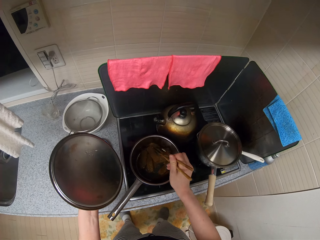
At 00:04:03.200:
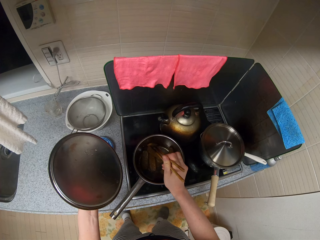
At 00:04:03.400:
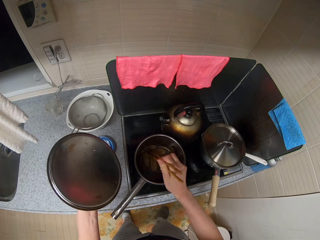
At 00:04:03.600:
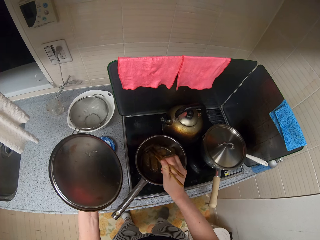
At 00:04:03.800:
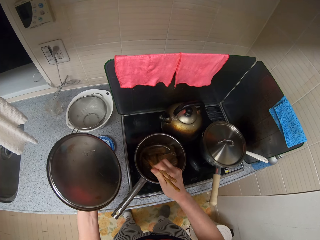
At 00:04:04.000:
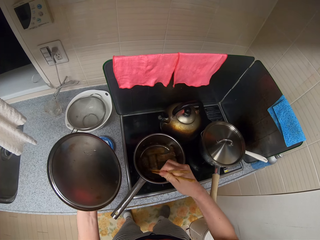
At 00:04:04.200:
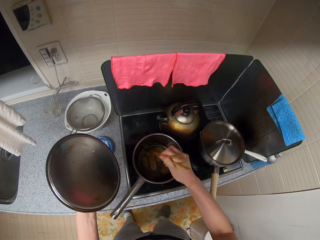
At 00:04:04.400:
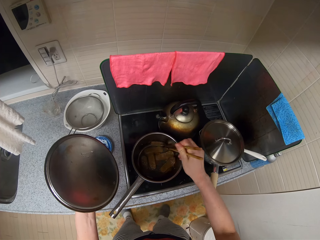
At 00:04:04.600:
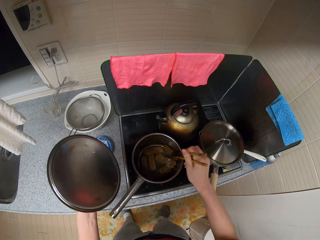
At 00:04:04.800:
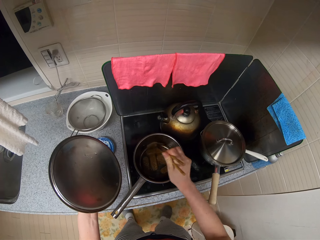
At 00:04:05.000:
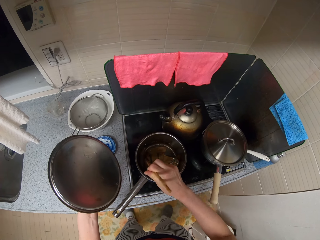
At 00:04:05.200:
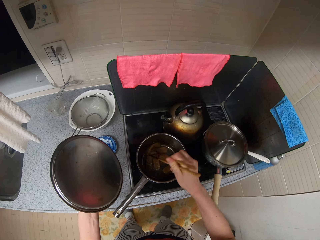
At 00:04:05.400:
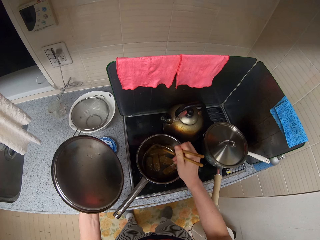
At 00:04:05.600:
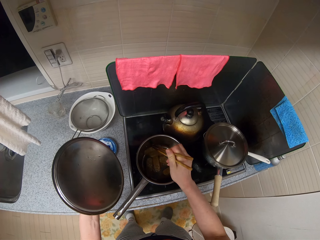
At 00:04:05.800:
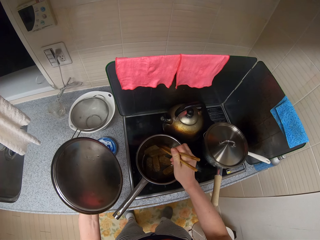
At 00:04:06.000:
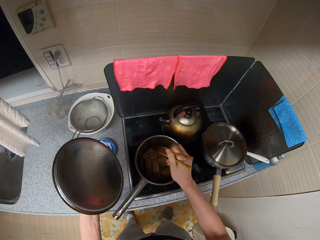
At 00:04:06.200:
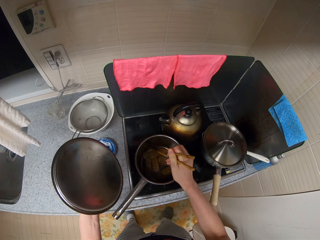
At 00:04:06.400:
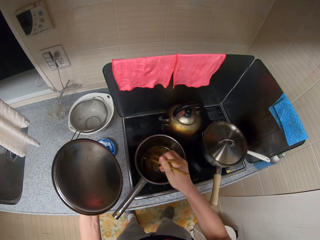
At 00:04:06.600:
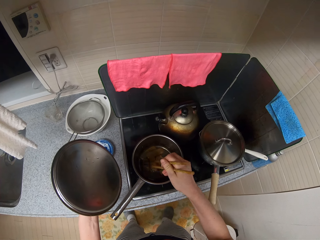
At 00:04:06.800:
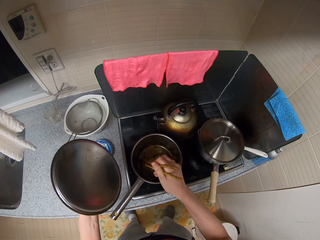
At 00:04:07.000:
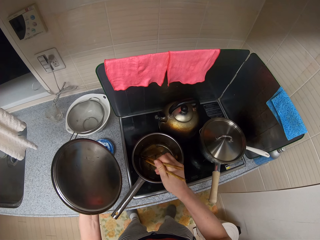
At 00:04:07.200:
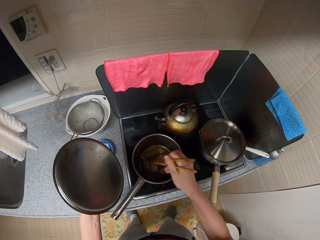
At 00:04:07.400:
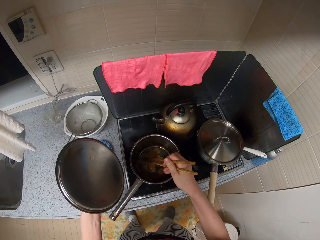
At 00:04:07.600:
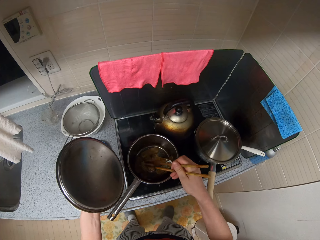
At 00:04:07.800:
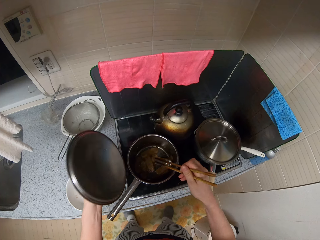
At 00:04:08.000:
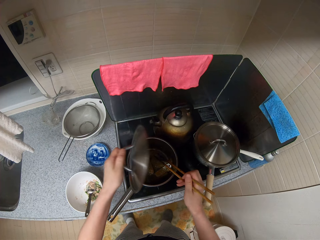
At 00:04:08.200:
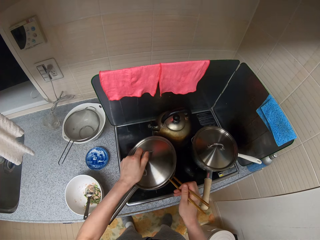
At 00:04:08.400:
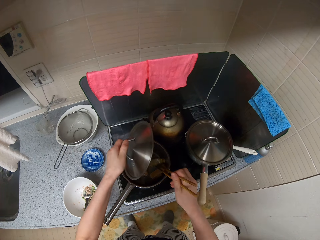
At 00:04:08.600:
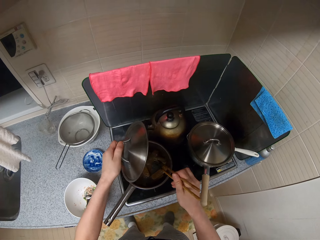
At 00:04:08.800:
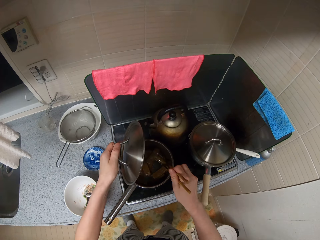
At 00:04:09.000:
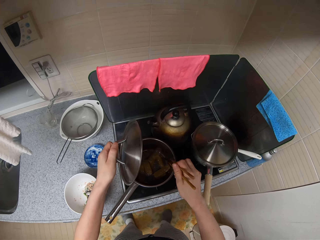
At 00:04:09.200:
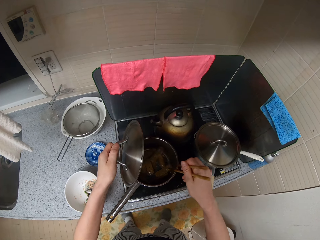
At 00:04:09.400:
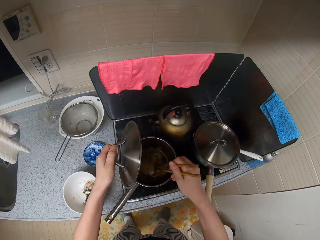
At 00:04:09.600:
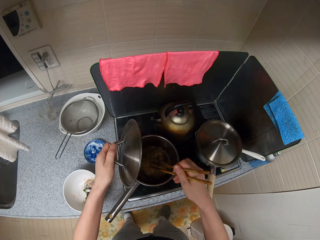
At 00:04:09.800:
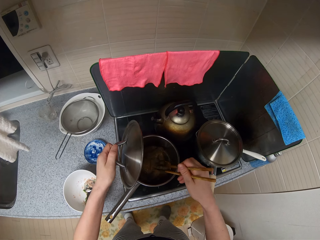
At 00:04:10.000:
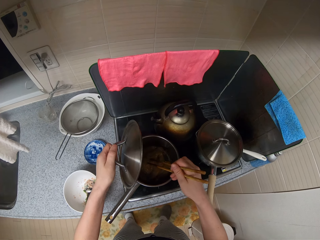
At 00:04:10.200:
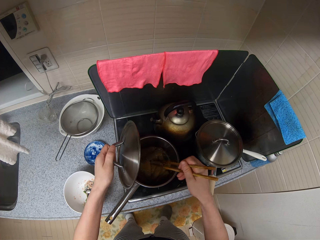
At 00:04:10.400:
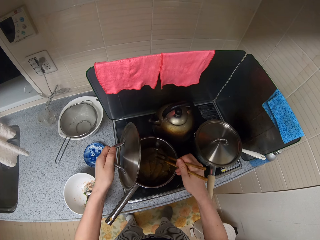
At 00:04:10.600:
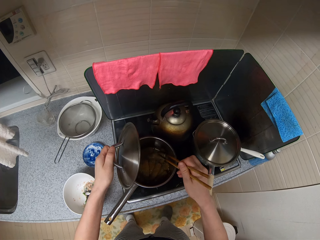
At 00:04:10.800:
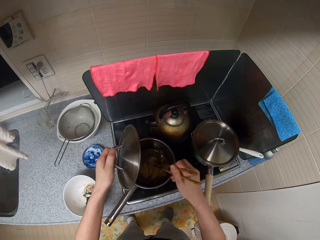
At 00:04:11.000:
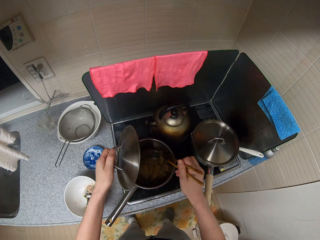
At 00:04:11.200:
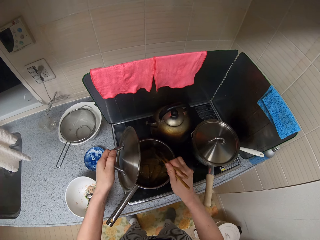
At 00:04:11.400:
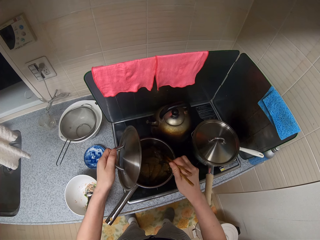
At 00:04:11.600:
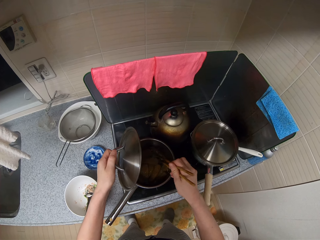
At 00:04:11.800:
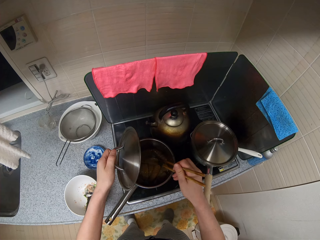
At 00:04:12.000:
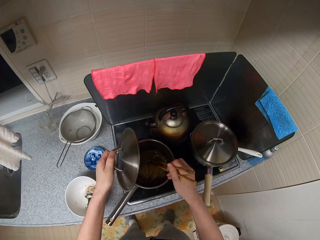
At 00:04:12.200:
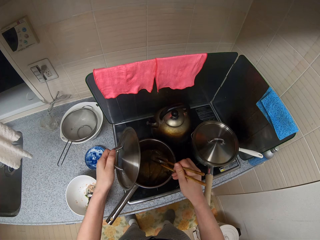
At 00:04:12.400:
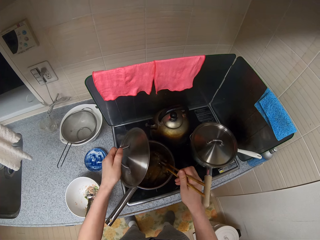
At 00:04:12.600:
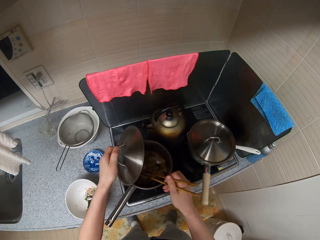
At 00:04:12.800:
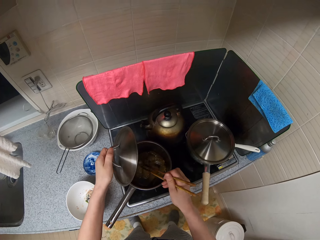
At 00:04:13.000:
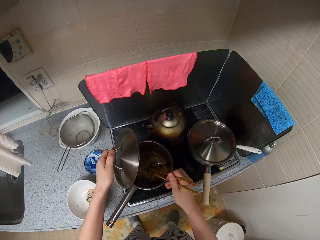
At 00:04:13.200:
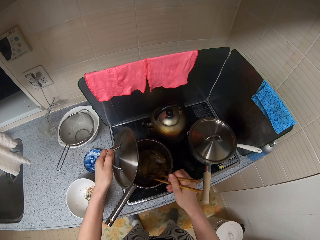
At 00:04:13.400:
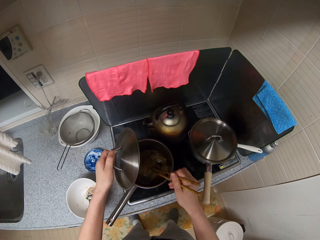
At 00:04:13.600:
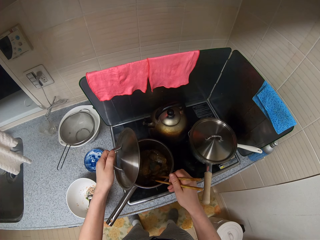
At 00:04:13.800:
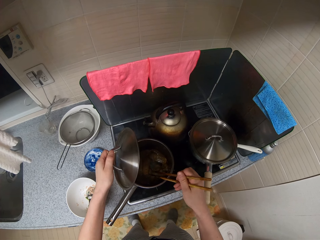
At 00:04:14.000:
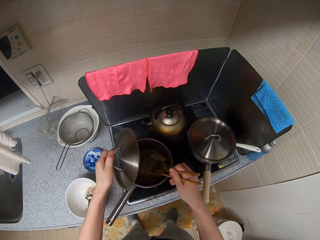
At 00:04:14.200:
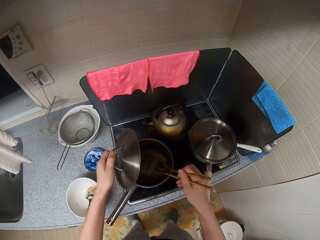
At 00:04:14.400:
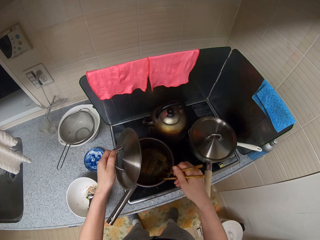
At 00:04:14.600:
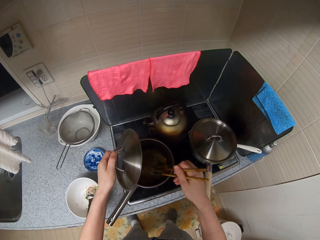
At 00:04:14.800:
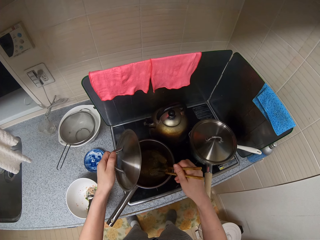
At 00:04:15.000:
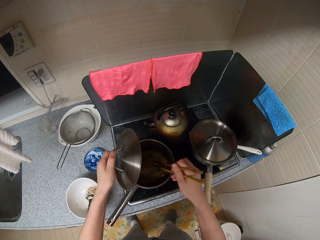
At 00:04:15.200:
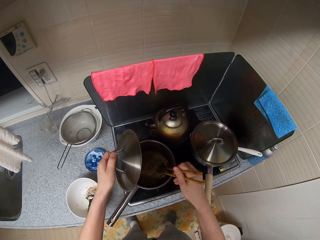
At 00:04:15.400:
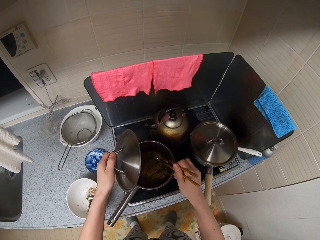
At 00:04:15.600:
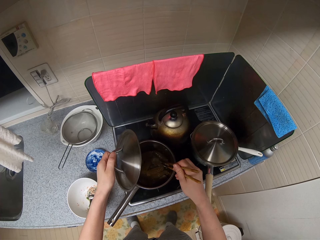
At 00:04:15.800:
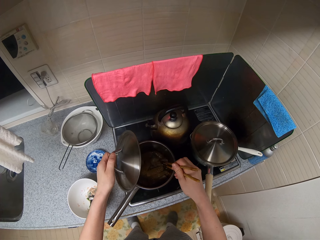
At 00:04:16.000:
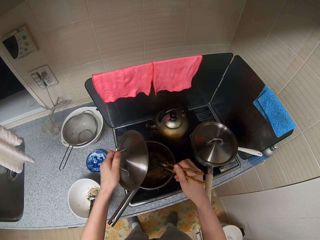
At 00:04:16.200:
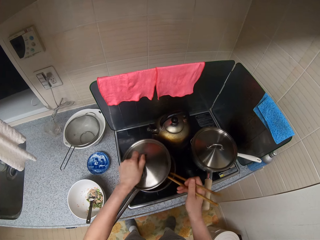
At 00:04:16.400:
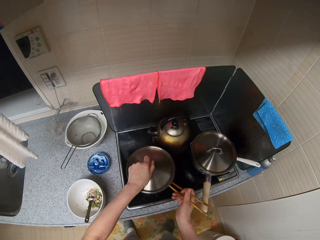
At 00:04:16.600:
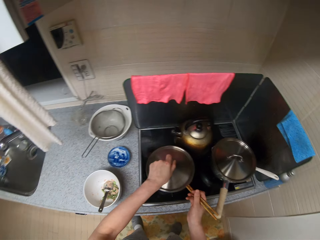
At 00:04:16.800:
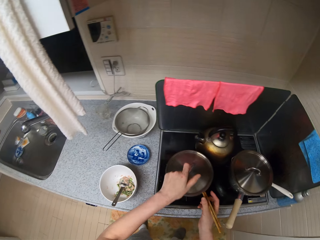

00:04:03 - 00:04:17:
The camera wearer puts down the chopsticks. They cover the pot with the chopsticks in it.

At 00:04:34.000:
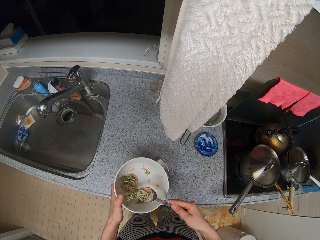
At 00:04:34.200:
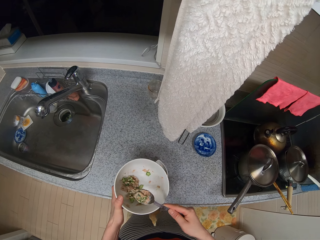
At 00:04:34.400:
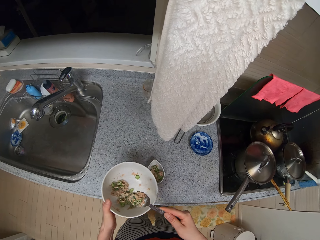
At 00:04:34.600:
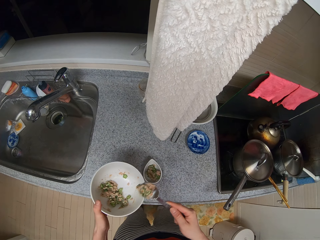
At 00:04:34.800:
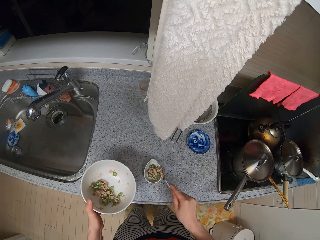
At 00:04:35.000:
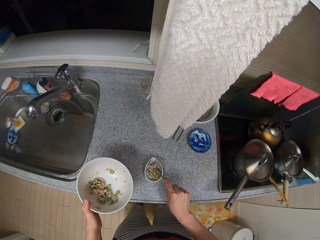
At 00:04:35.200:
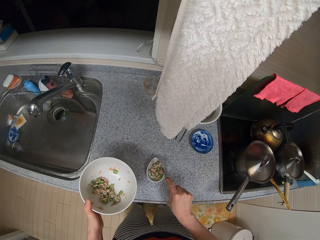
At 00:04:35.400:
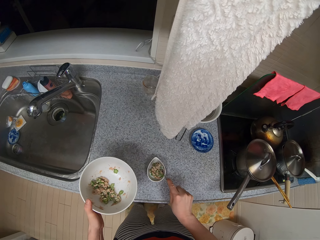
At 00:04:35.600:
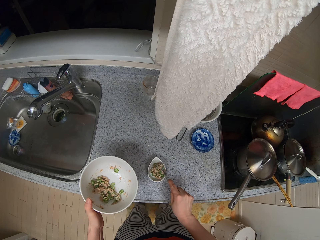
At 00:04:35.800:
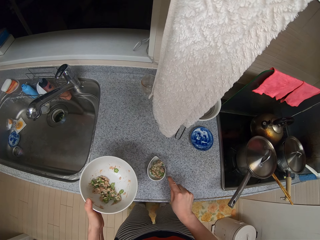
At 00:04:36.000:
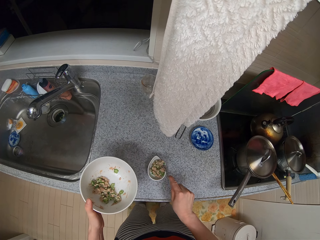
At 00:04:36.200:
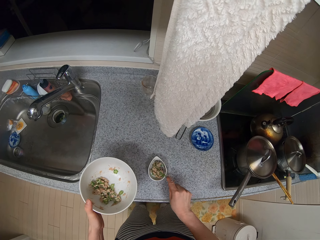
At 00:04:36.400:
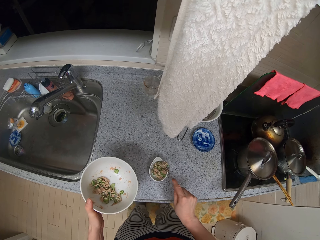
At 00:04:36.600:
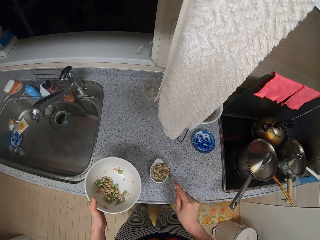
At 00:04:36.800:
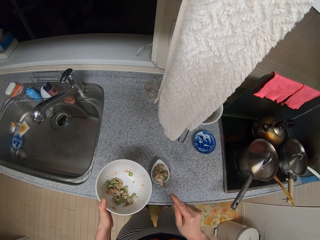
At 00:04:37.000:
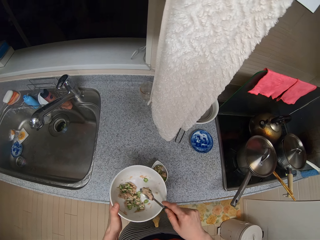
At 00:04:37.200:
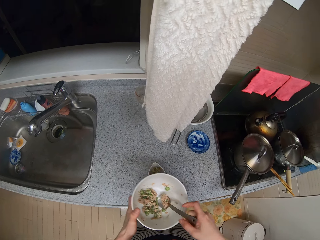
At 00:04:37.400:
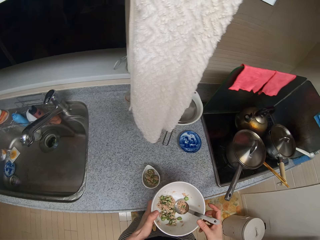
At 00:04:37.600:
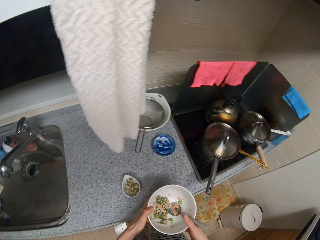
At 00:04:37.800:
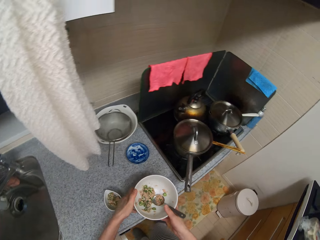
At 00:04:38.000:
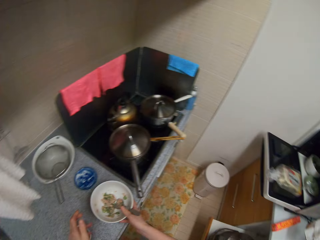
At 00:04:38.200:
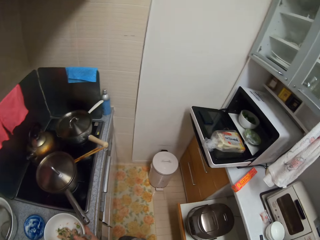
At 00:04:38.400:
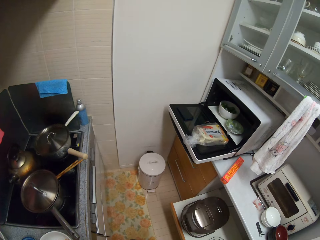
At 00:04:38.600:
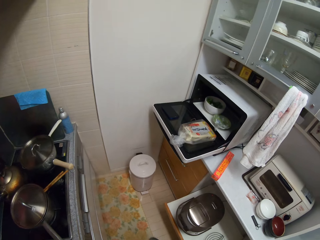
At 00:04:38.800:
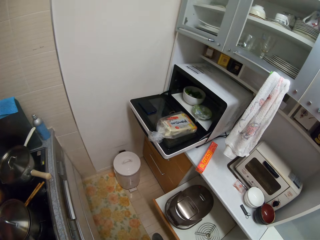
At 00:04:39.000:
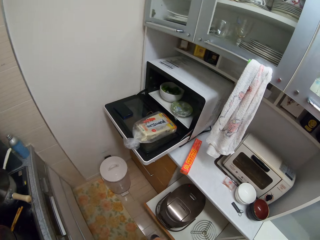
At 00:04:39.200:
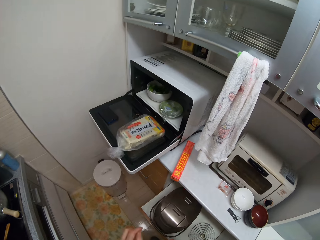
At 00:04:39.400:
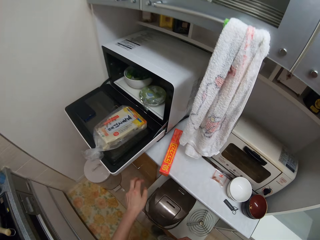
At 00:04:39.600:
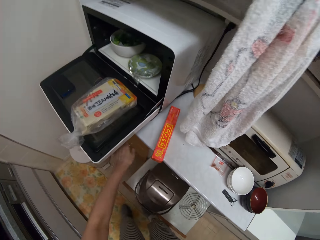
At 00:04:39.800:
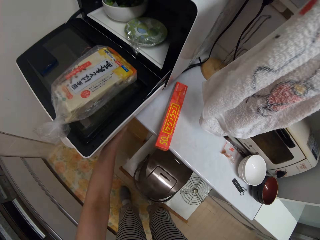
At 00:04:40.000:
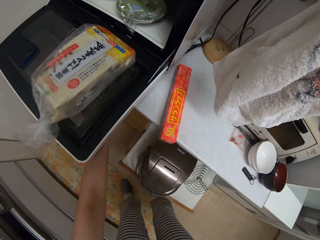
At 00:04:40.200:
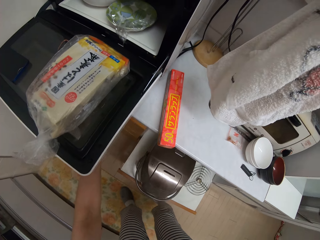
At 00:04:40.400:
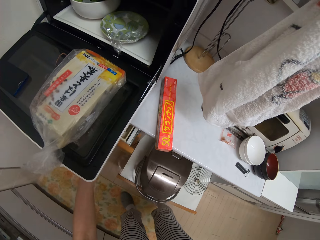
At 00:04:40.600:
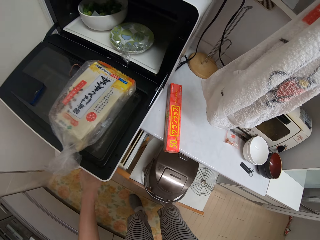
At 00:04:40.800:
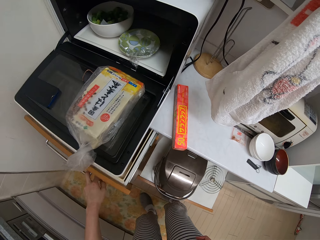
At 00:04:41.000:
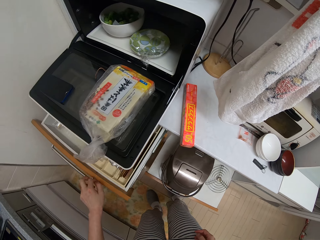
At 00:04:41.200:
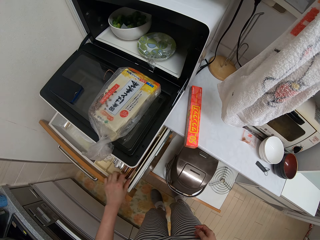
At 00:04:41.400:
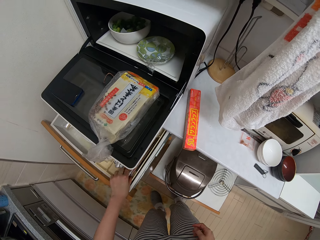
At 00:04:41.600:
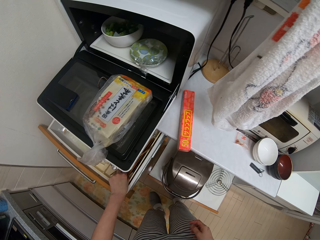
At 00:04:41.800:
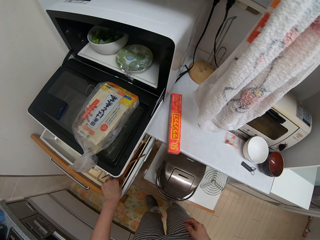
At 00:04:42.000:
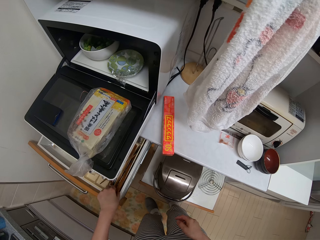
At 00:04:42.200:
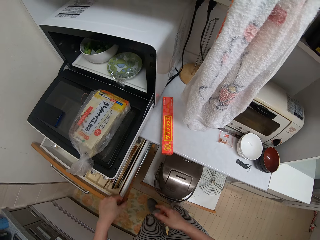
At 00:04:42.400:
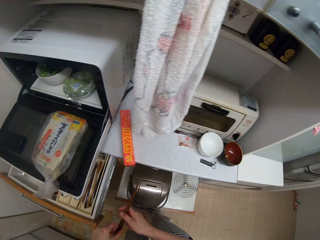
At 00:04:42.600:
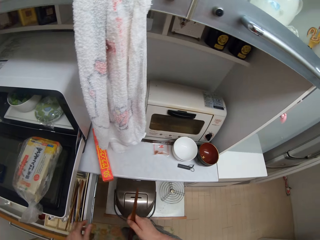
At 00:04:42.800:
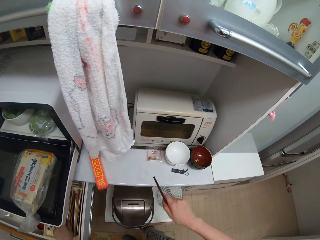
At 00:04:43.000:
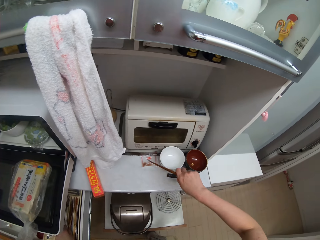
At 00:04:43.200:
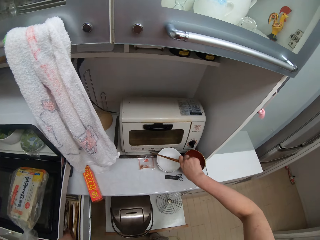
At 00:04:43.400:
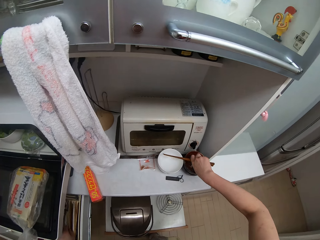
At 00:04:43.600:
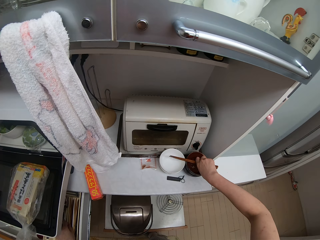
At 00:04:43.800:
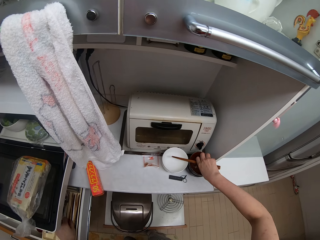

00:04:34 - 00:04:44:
The camera wearer puts the sauce into the small ceramic dish. She drops the spoon in the plate, passes the plate to the right hand, and drops the plate on the kitchen slab. She steps forward and opens another drawer. She picks up other chopsticks from the drawer, passes the chopsticks to her right hand, and places the chopsticks on a red dish.
